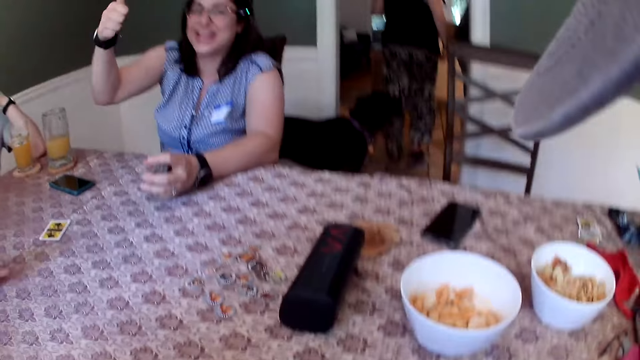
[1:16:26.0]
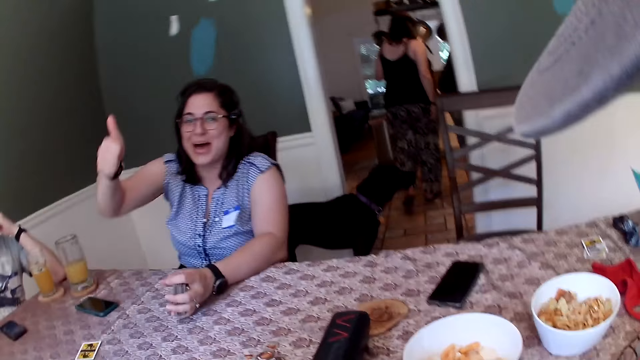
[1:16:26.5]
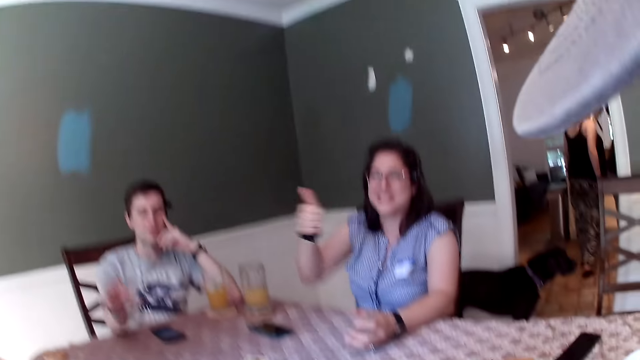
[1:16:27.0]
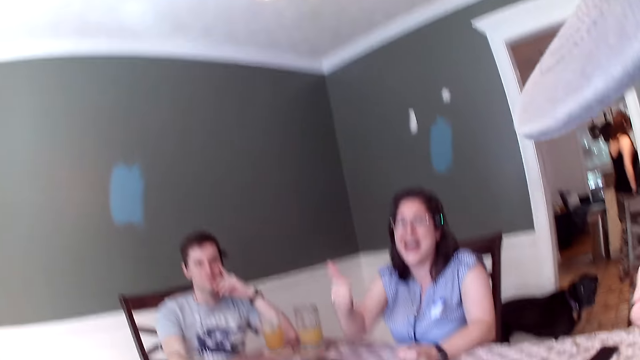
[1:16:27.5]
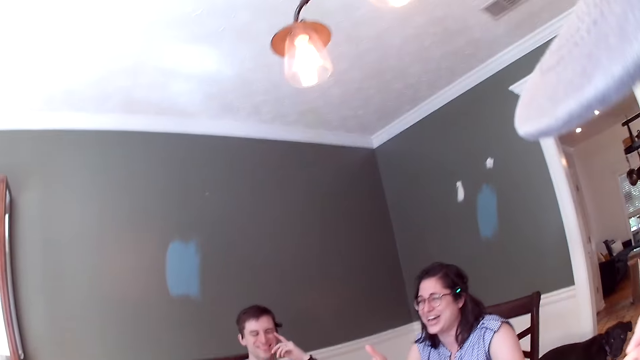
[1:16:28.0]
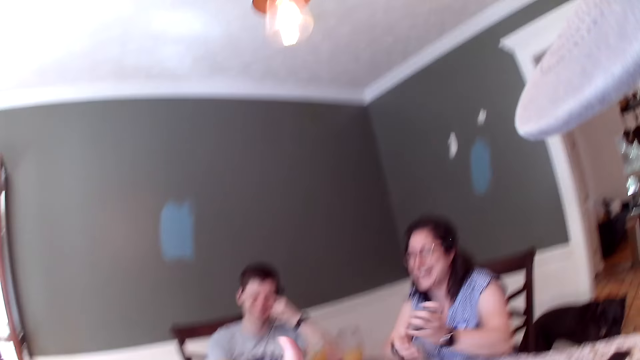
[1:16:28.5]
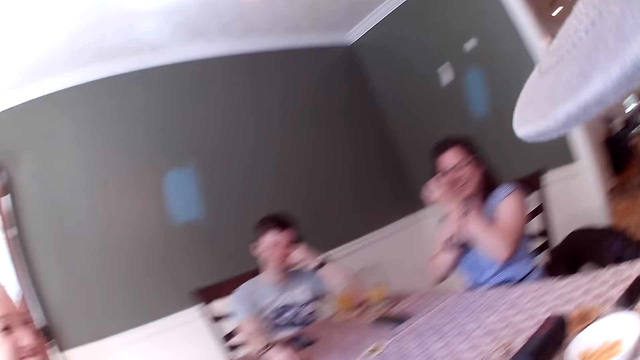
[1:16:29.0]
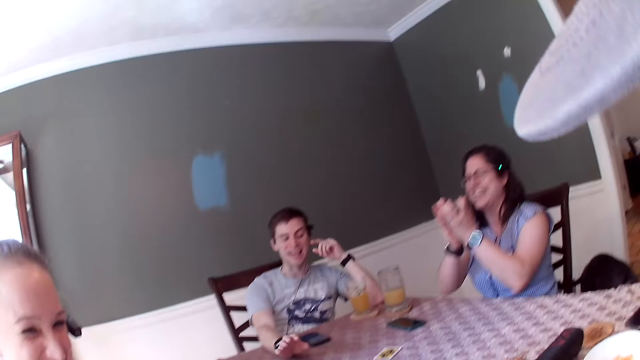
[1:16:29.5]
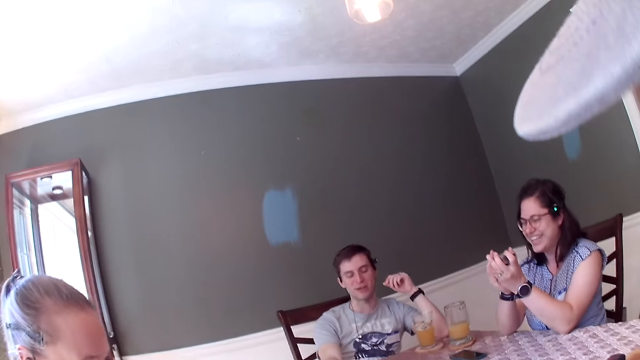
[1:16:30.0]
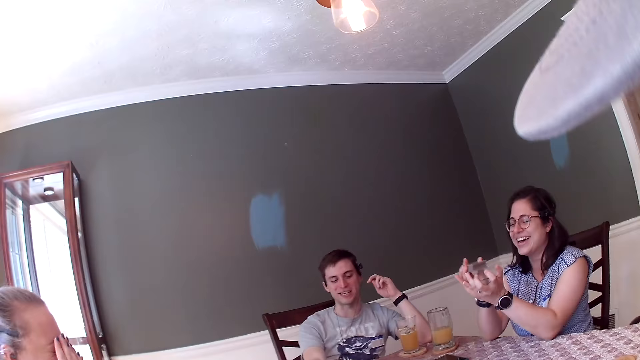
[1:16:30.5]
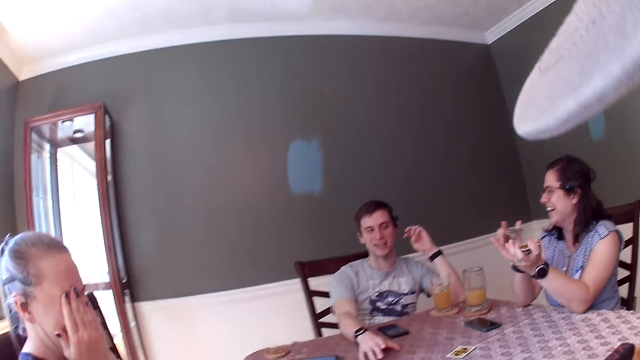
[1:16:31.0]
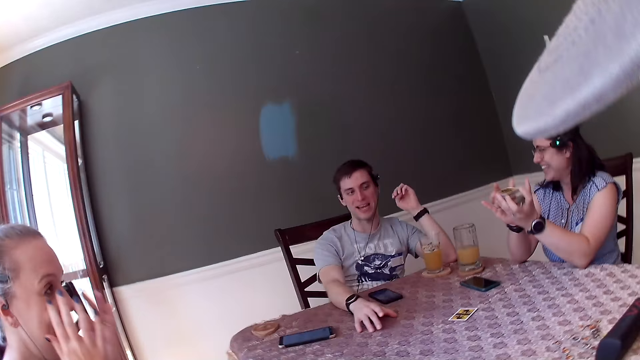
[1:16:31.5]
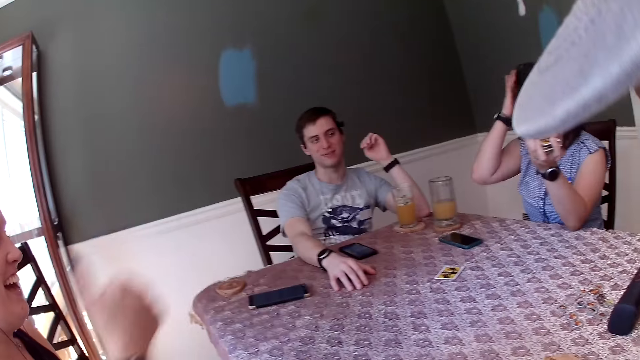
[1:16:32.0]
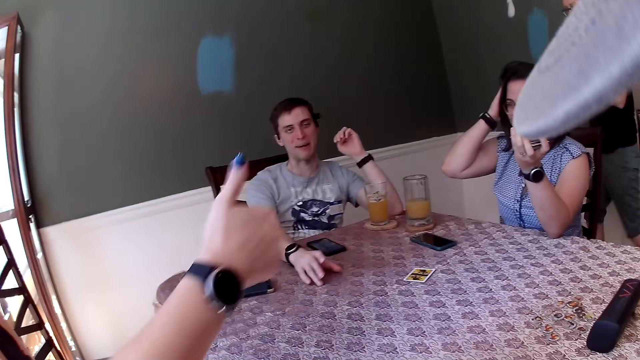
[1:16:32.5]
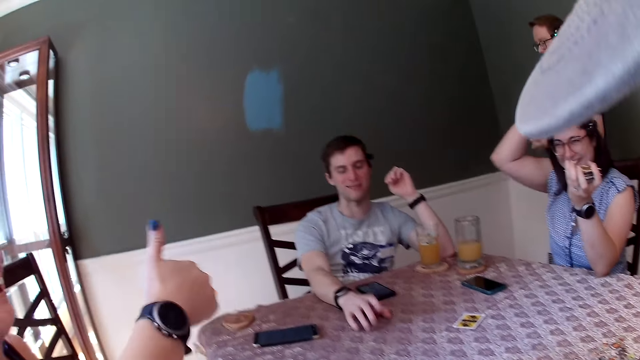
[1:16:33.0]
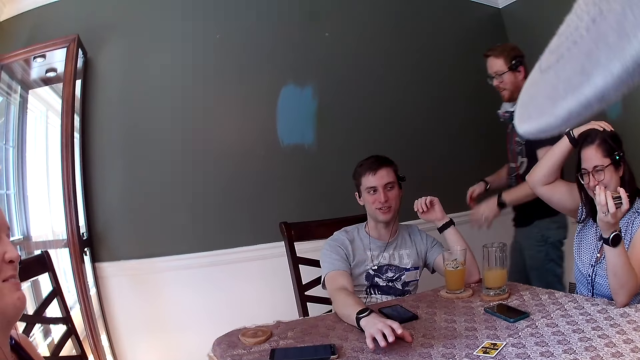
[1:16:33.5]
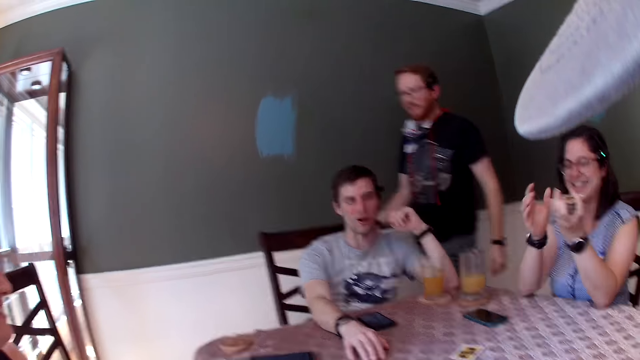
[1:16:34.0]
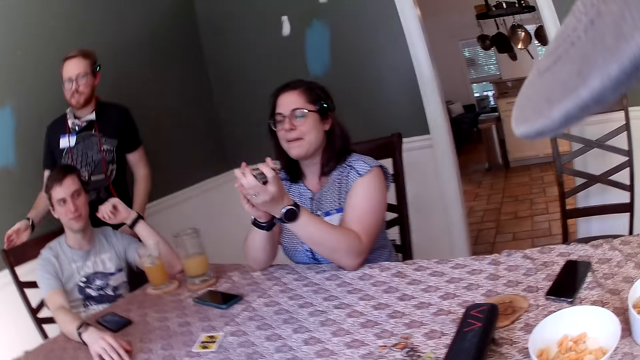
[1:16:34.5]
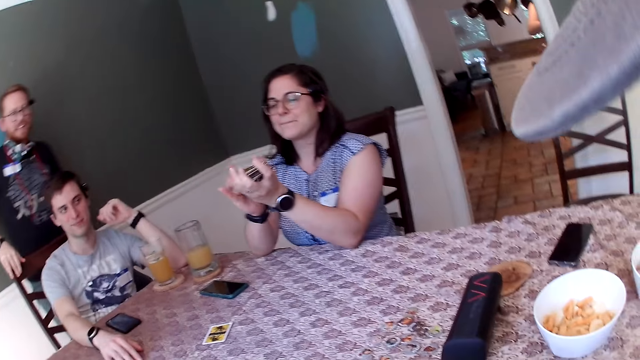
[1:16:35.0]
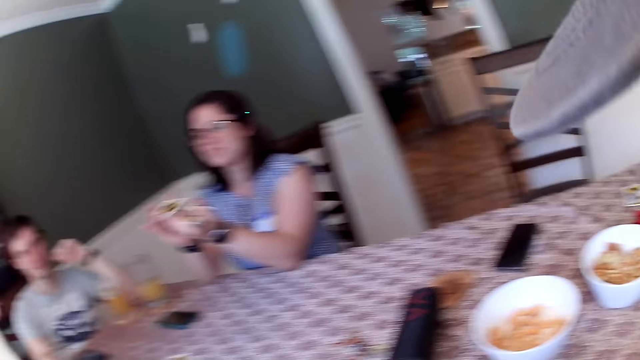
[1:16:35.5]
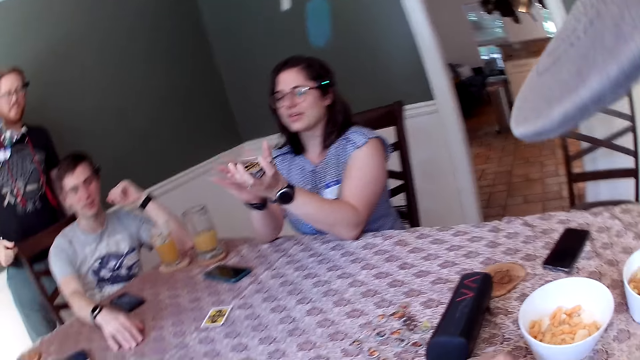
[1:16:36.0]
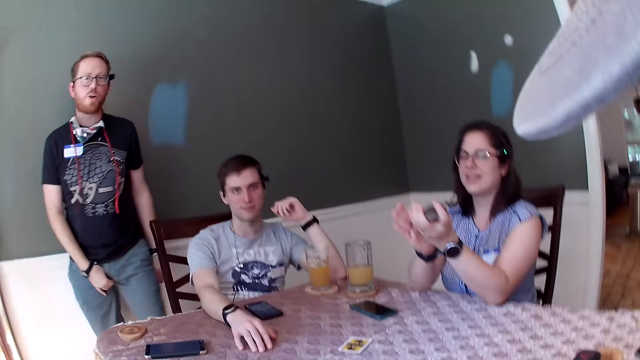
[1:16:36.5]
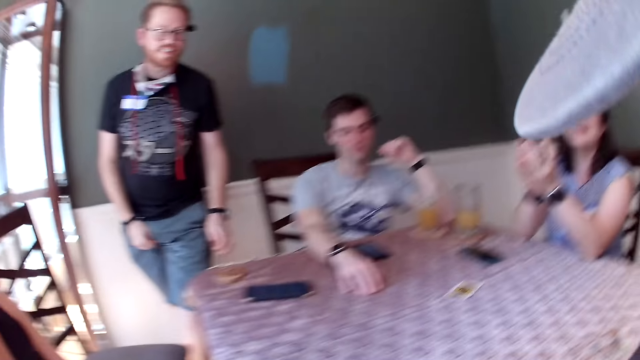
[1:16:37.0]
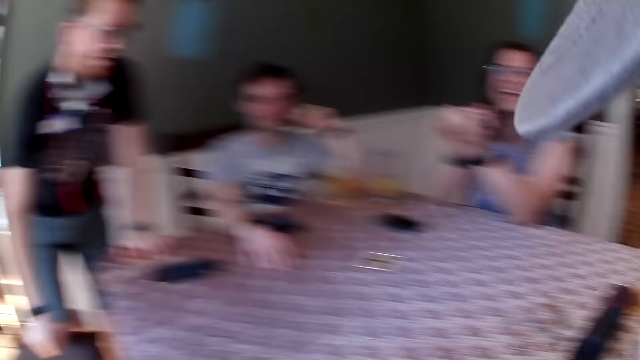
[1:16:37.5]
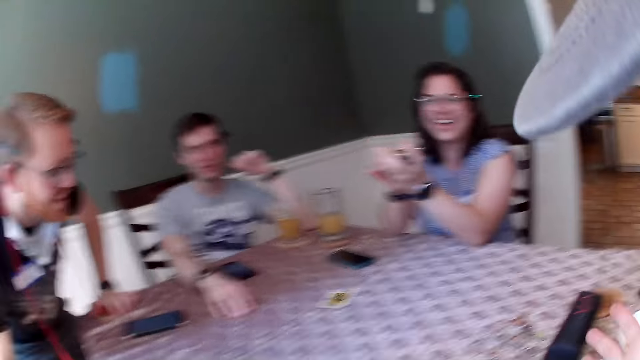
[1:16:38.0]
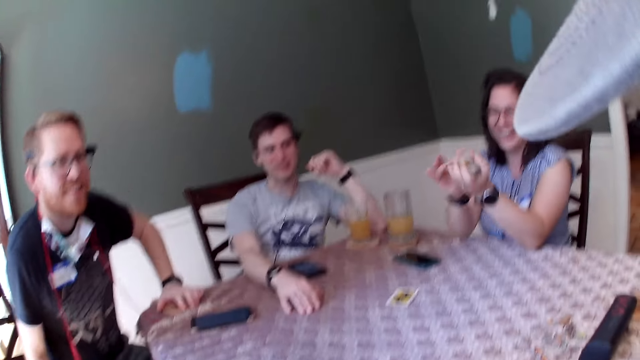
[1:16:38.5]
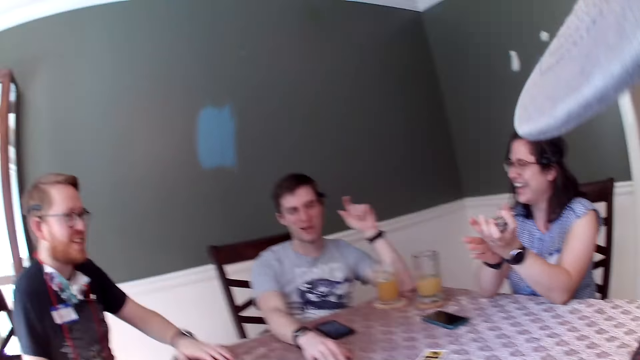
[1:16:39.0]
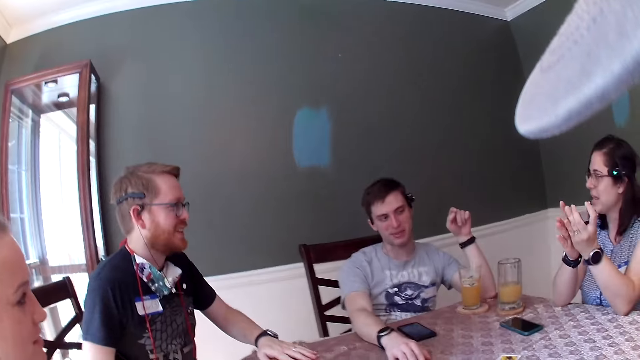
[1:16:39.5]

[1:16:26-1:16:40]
The camera wearer interacts with a man, another man, and a woman at the table. The woman shuffles the deck of cards with both hands. The other man walks into a dining room. The other man holds a dining chair with his right hand. The other man places his left hand on the coaster.

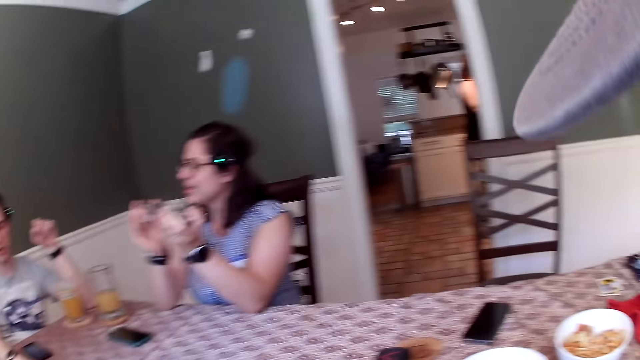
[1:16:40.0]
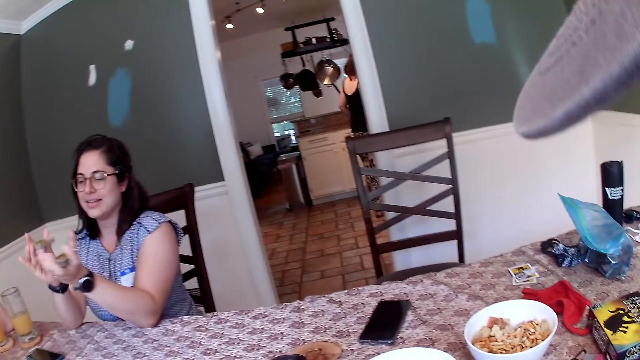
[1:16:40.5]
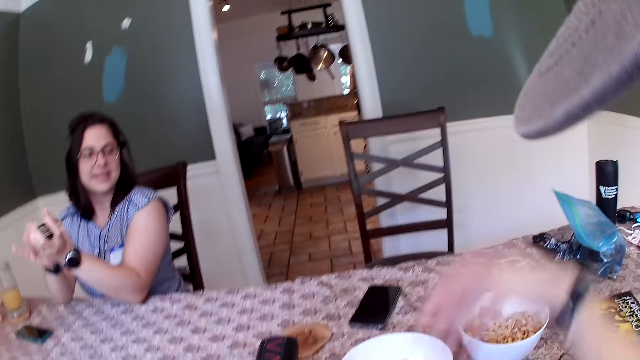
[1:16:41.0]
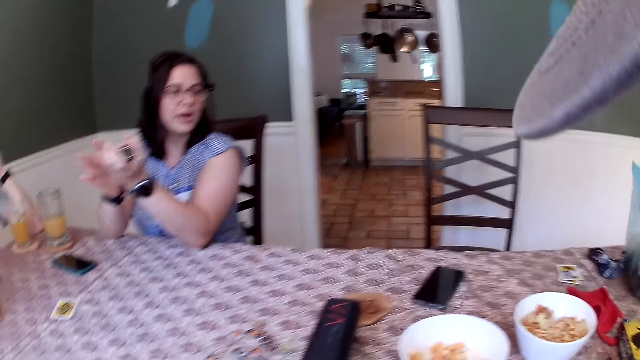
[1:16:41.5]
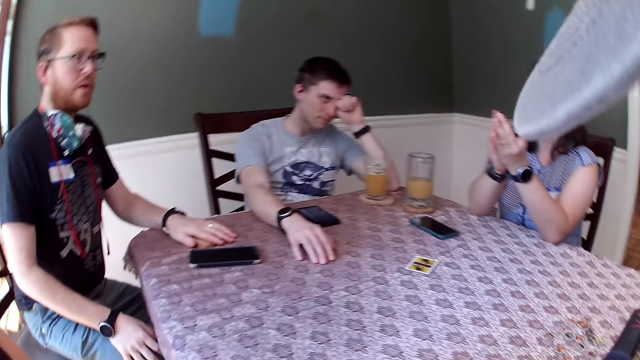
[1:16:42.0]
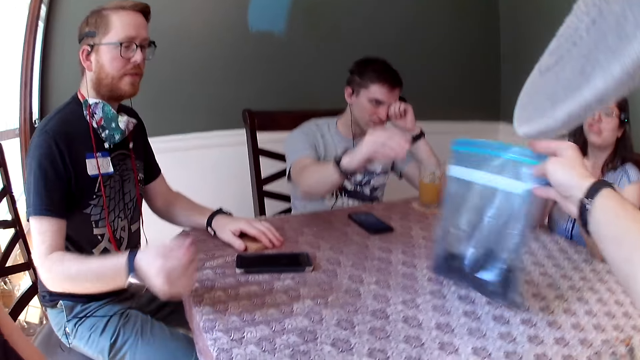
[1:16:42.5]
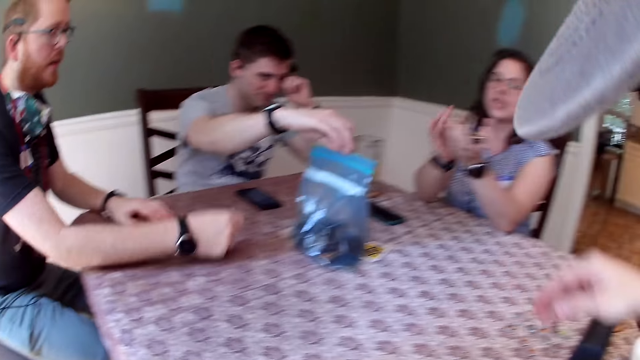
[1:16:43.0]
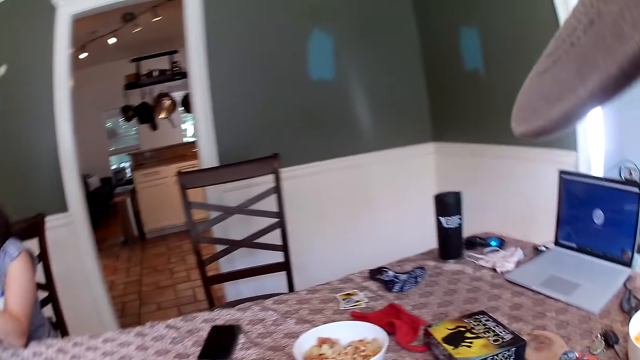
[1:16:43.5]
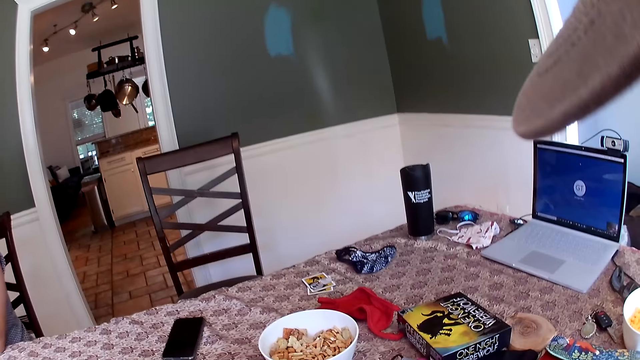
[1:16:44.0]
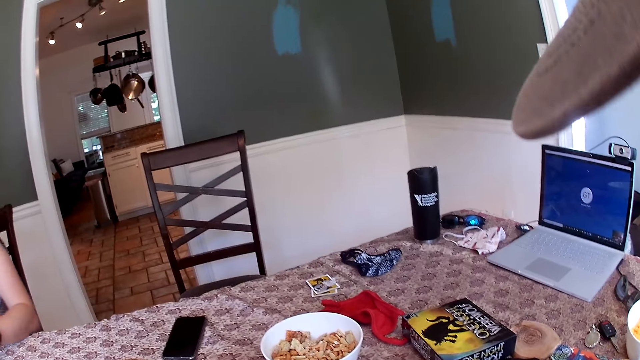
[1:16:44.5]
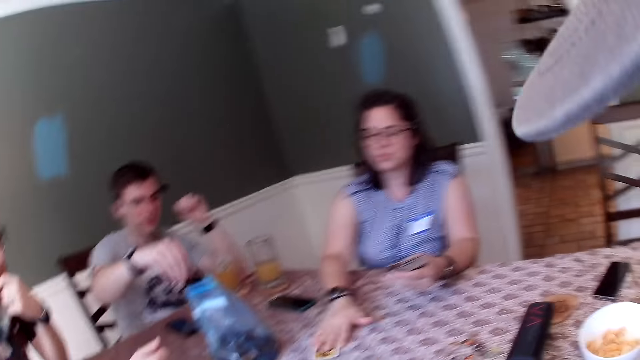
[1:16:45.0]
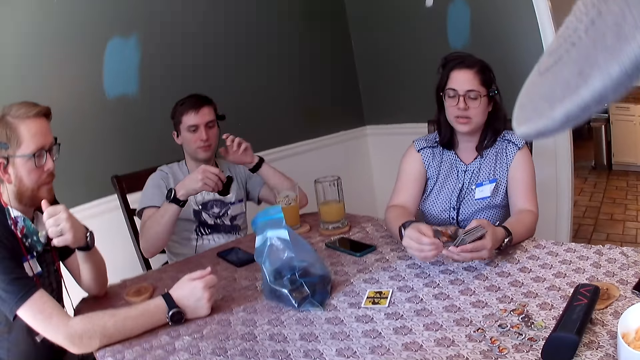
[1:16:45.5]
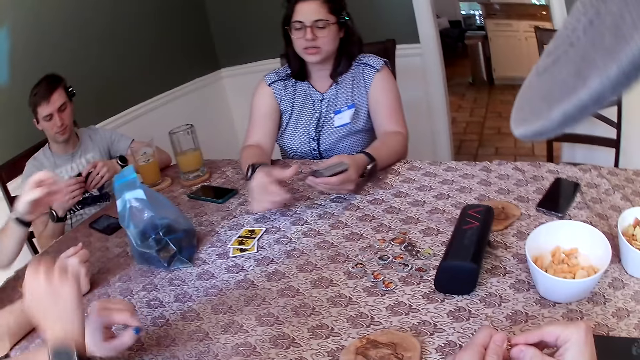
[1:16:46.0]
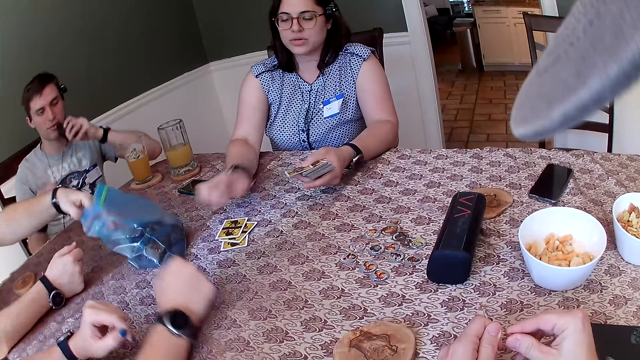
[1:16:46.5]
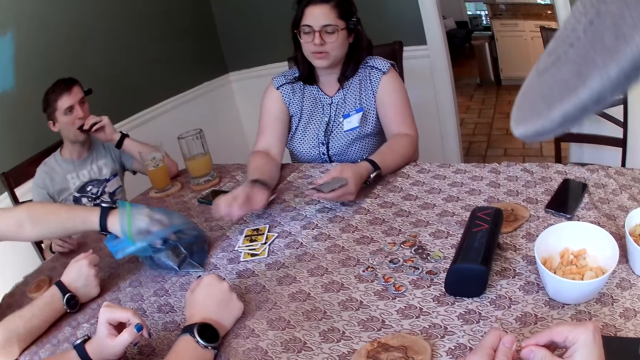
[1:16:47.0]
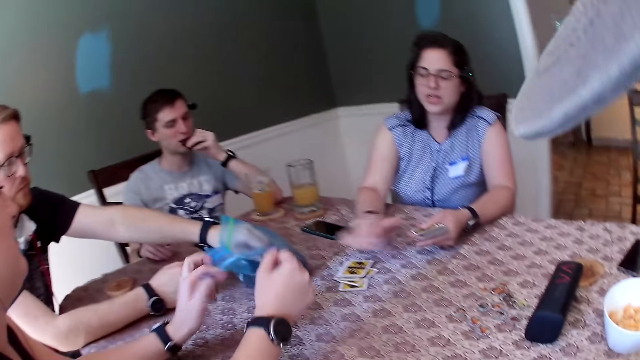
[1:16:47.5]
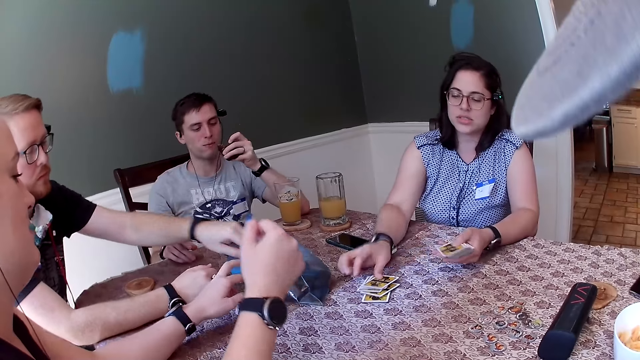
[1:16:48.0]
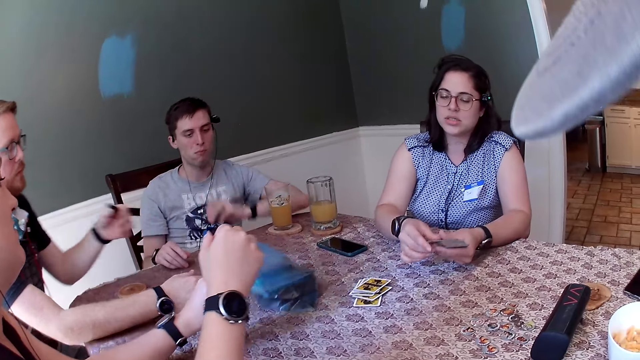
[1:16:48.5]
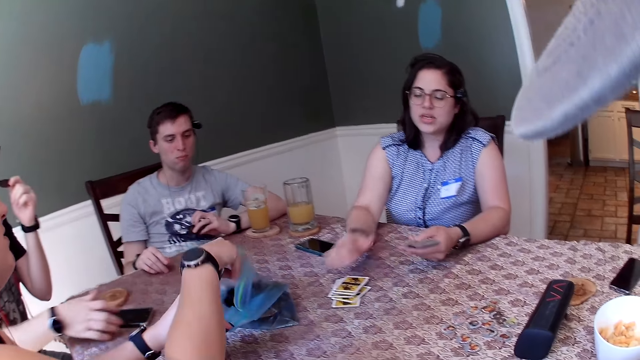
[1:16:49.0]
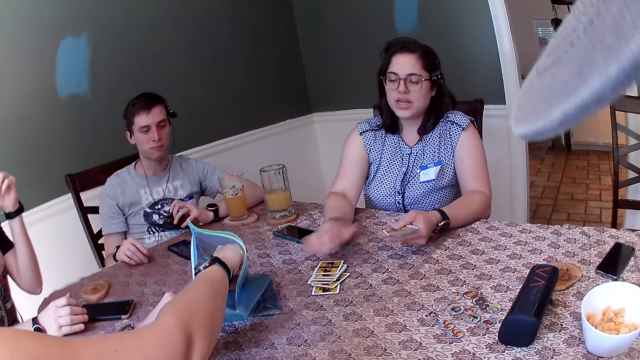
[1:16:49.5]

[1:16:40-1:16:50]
The camera wearer picks a bag of cookies from the table with his right hand. He gives a person the bag of something. He places the bag of cookies in his right hand on the table. He looks around. A woman drops cards on the table with her right hand. A man picks a cookie from the sachet on the table with his left hand. Another woman picks a cookie from the sachet with her right hand.
